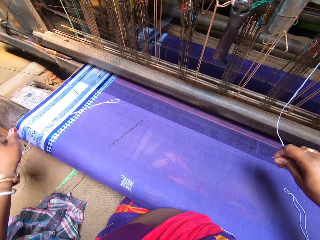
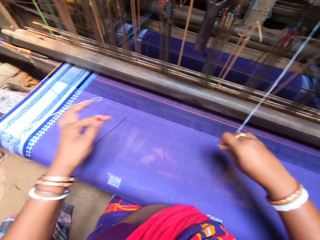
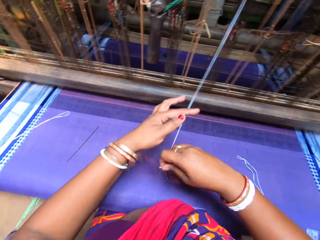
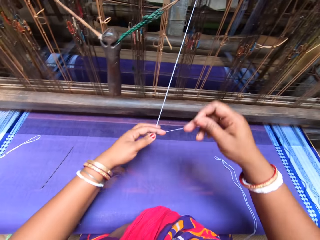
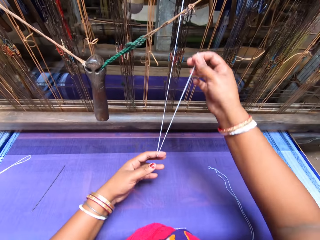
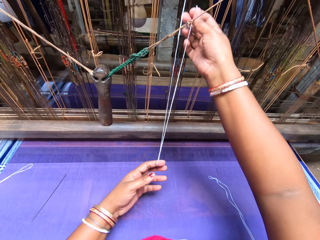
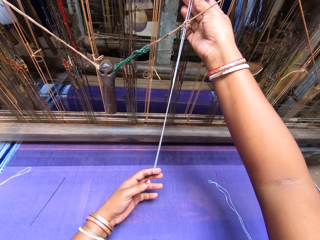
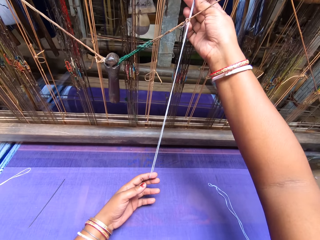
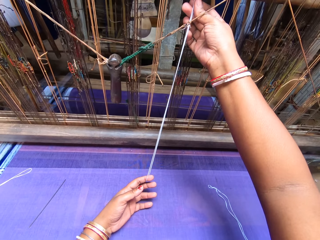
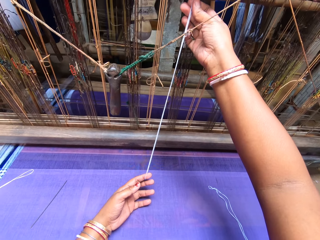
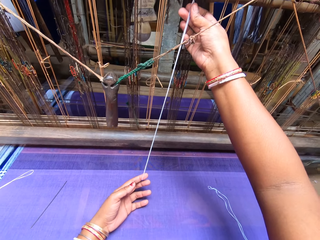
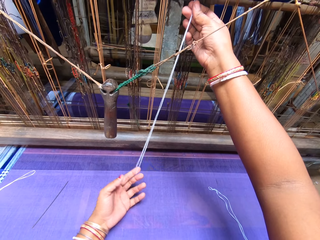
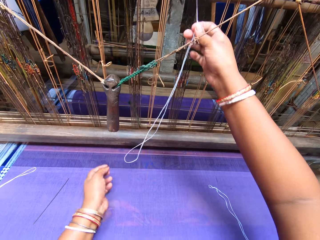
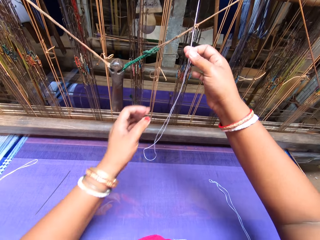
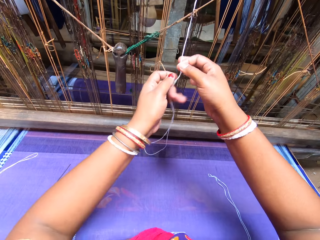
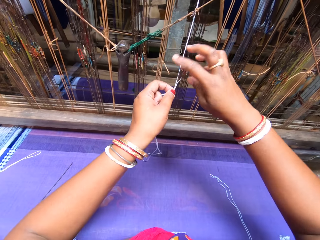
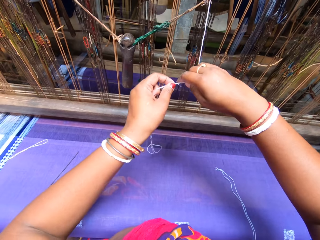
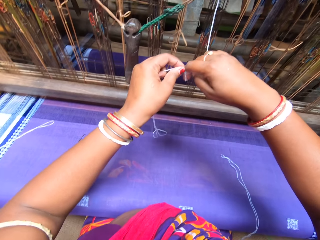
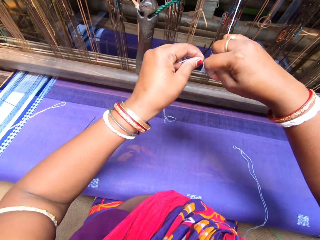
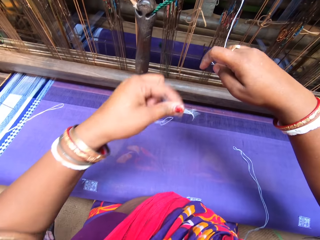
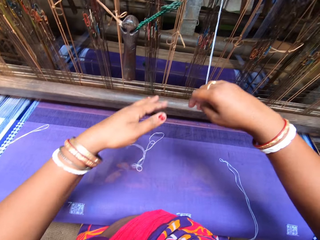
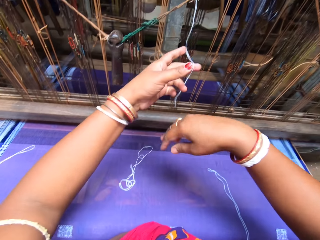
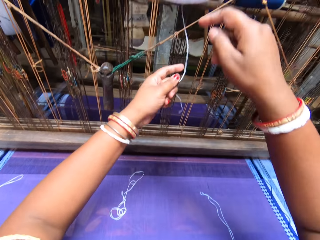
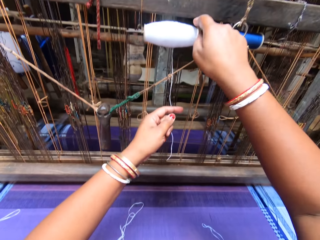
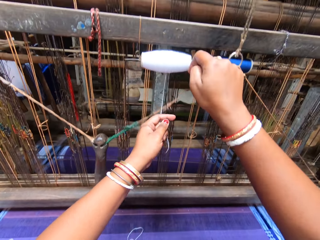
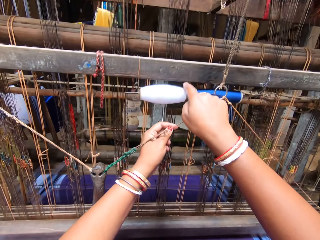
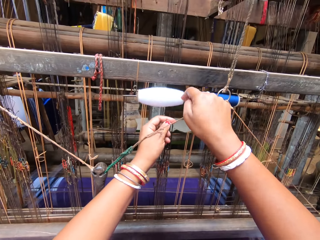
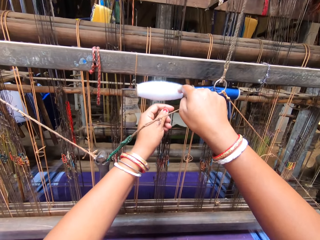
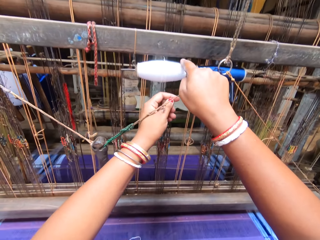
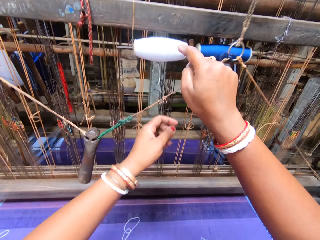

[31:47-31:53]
The camera wearer places the double length thread on the cloth with her left hand. She pulls a double length thread from the white warp yarn with both hands. She folds the thread and aligns the thread. She cuts the double length thread from the white warp yarn with her right hand. She throws the double length thread on the cloth with her left hand. She places the thread on her left hand. She rolls out the white warp yarn with her right hand.

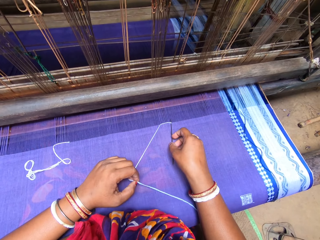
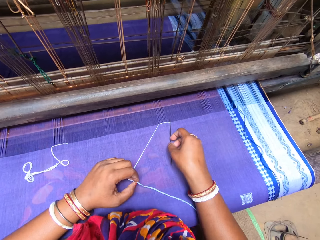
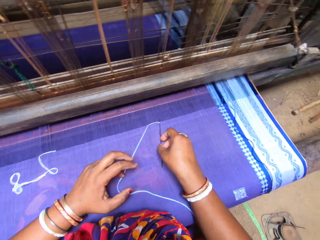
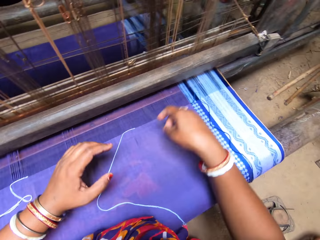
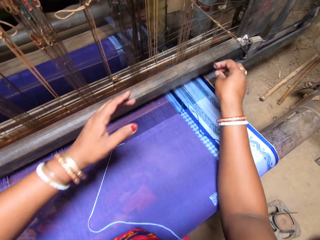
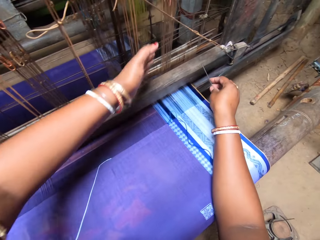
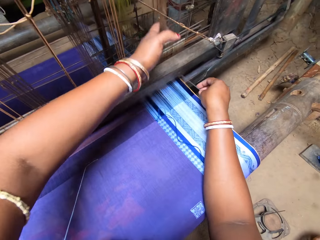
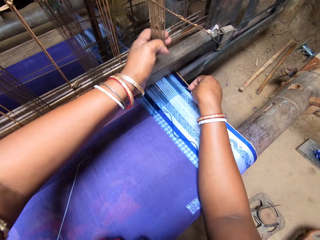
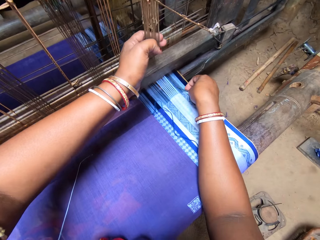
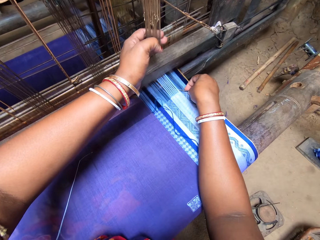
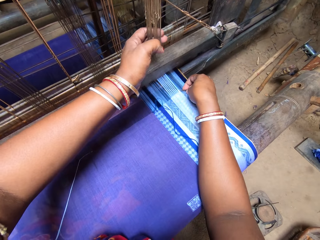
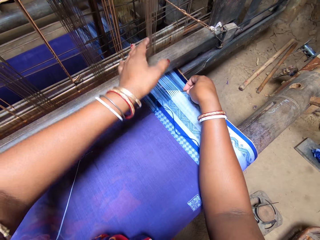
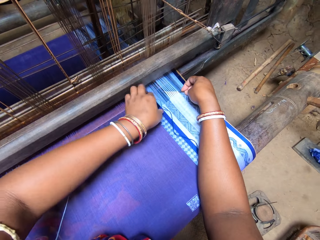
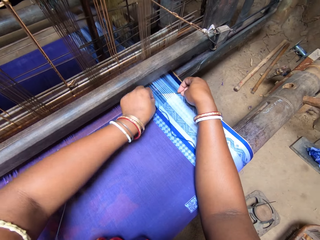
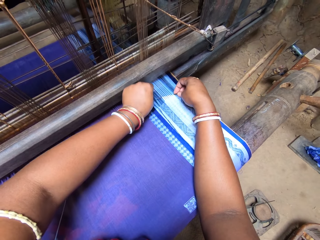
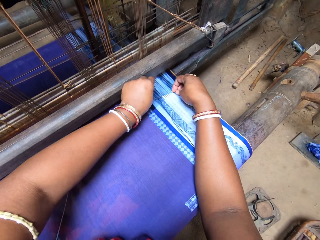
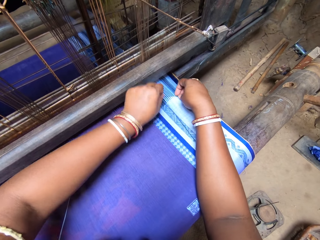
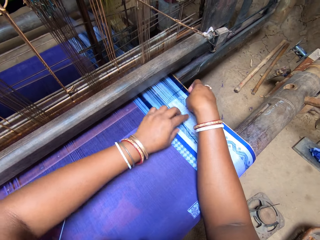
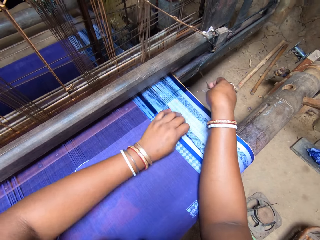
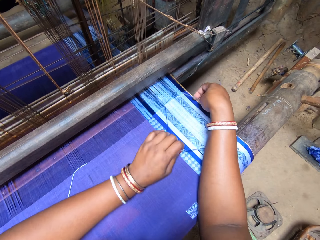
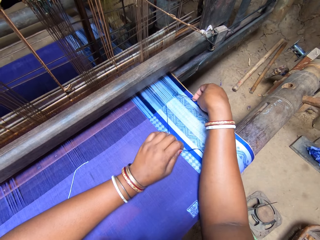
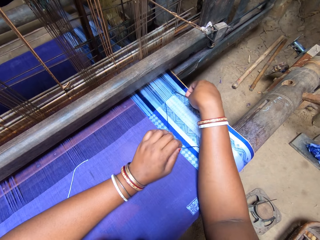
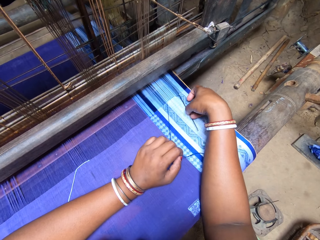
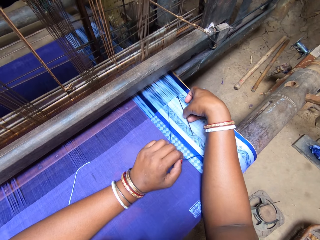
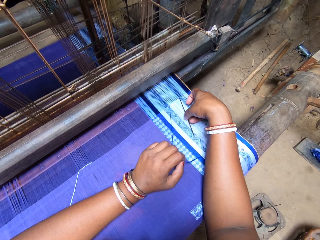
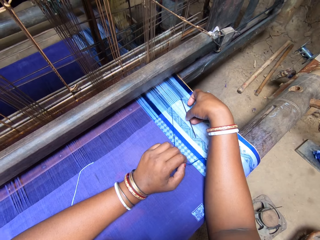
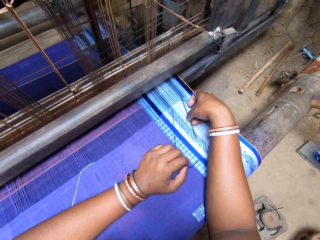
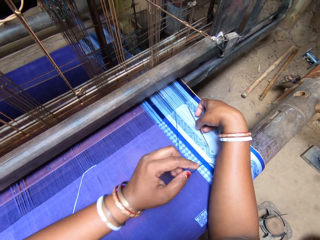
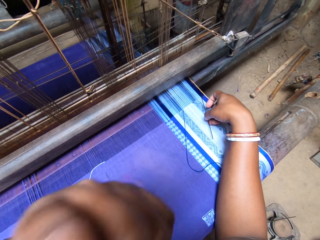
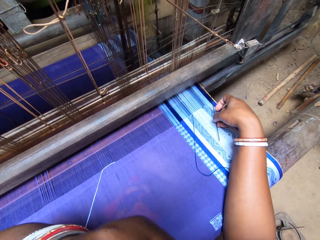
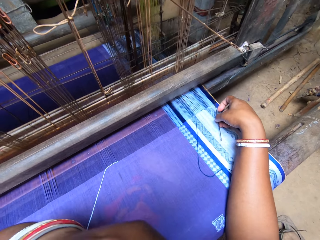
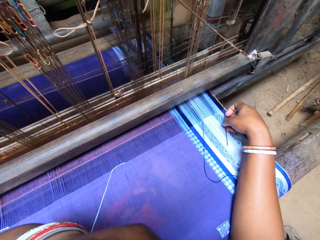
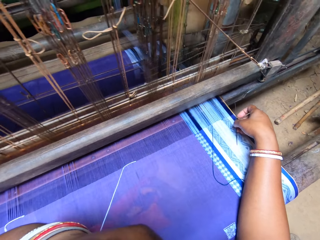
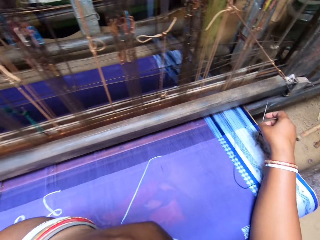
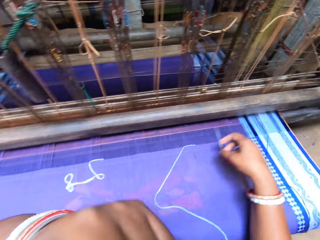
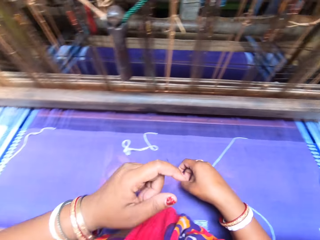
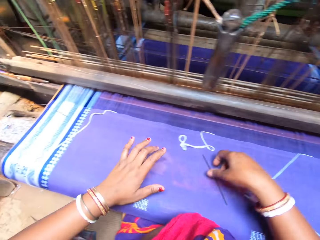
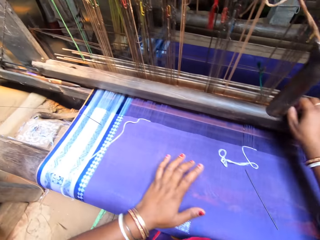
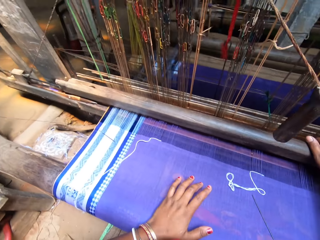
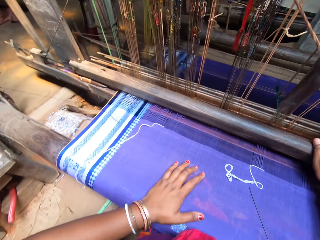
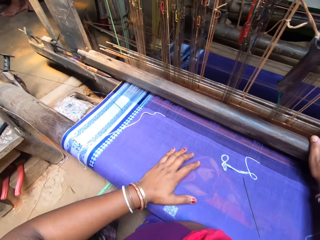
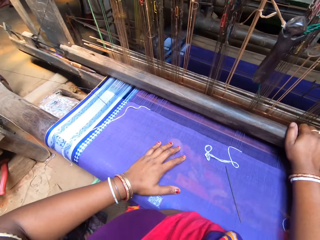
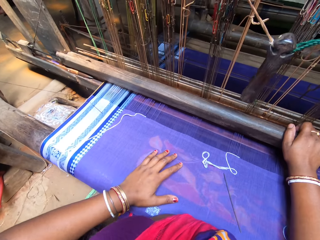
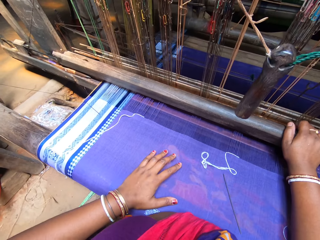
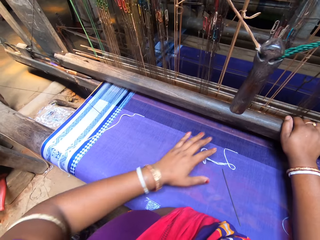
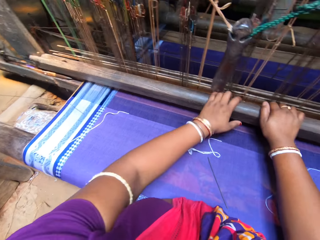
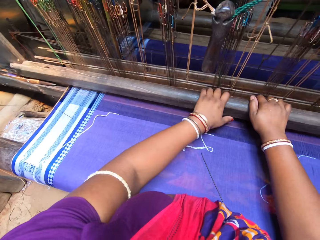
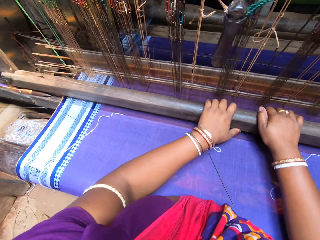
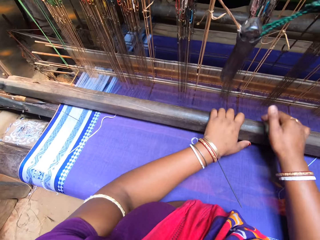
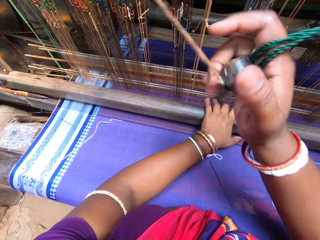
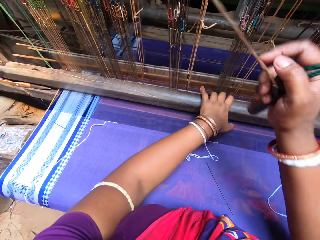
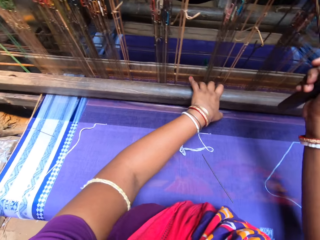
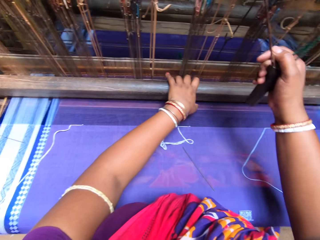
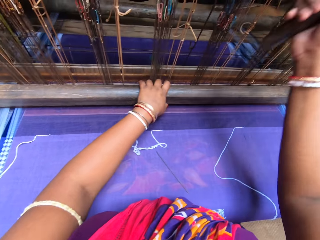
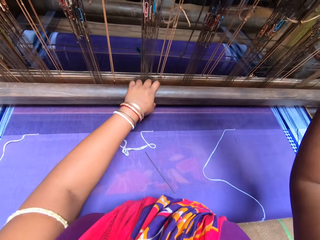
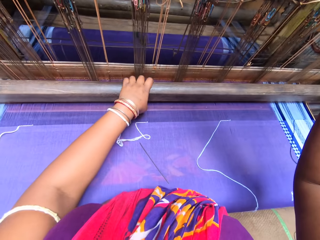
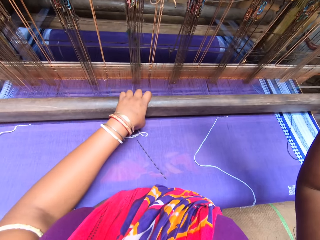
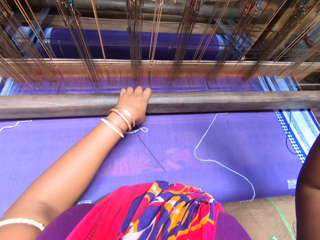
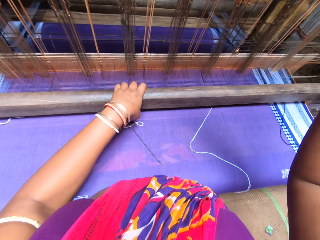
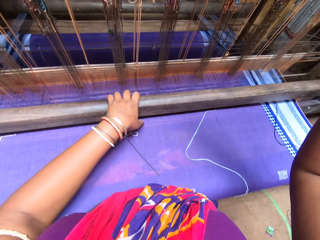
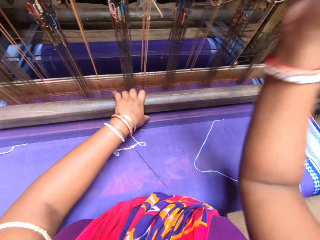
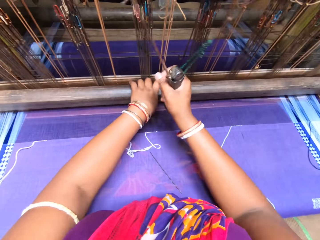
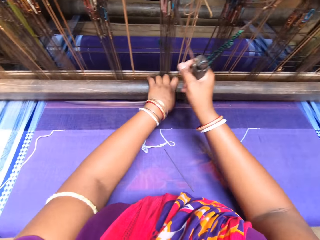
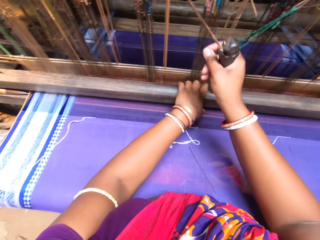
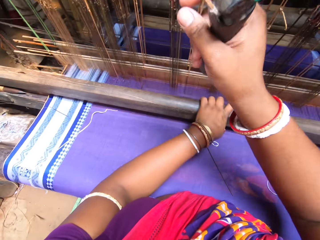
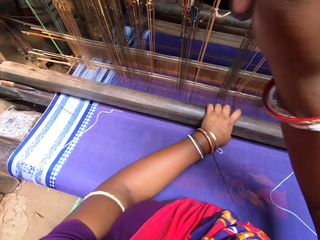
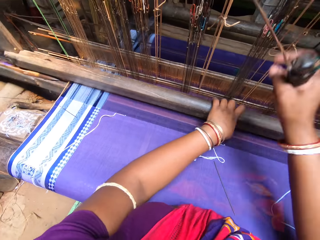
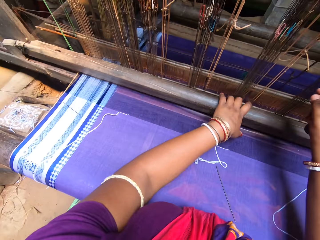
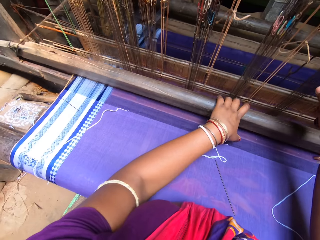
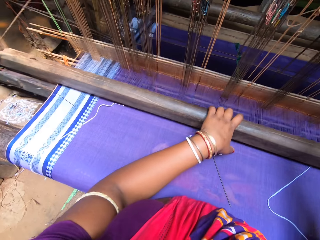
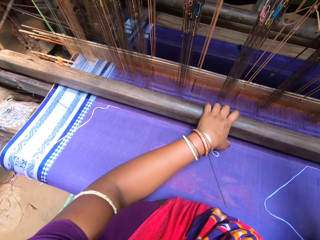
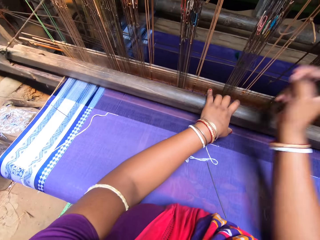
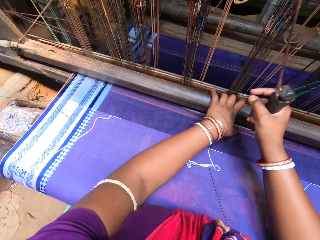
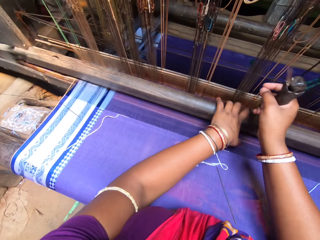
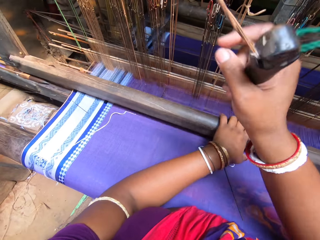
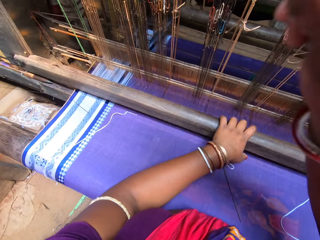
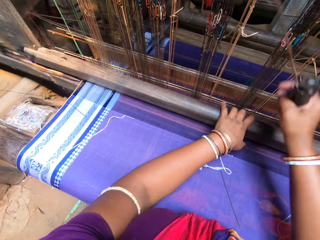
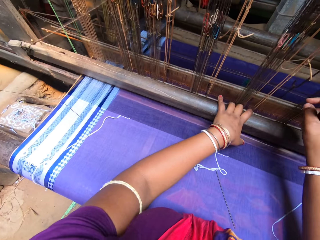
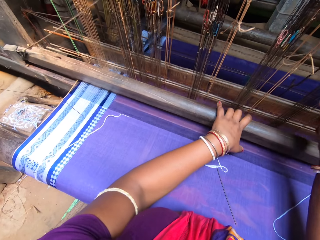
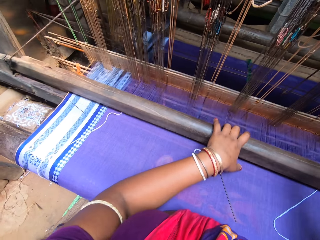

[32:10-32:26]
The camera wearer pulls the reed with her left hand. She talks to a woman. She puts the needle inside the warp with her right hand. She fixes the double length thread inside the warp with the needle in her right hand. She moves the thread towards the needle. She scratches her face with her hand. She places the needle on the cloth. She holds the beater with her right hand. She weaves with the loom. She pulls the beater with both hands. She pulls a grip with her right hand. She pulls the beater with her left hand.
